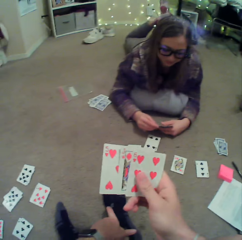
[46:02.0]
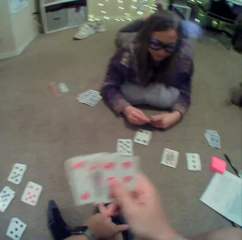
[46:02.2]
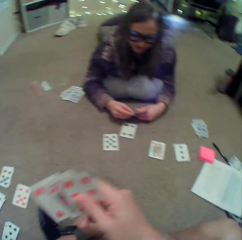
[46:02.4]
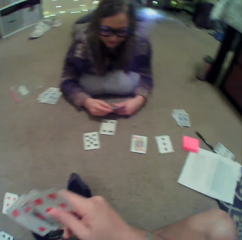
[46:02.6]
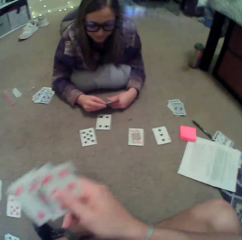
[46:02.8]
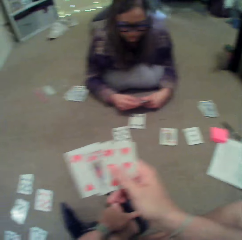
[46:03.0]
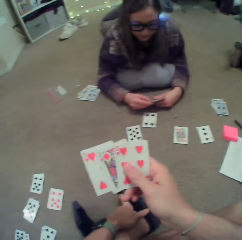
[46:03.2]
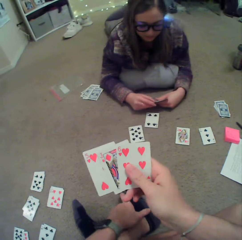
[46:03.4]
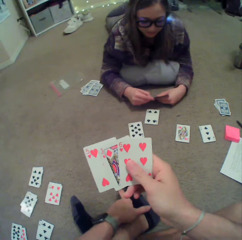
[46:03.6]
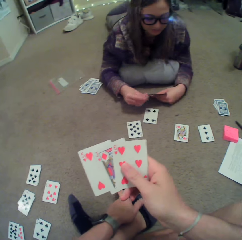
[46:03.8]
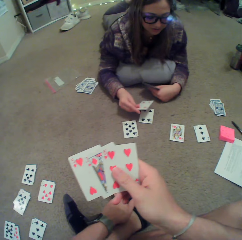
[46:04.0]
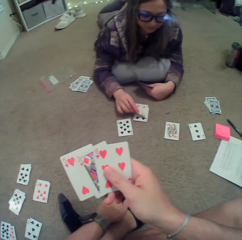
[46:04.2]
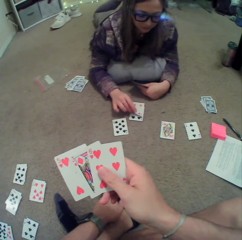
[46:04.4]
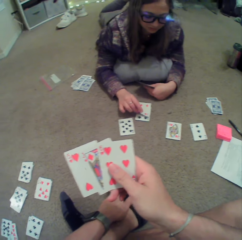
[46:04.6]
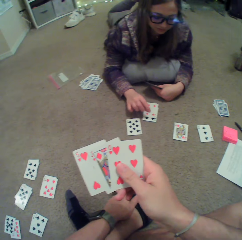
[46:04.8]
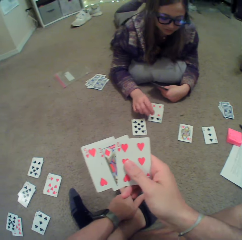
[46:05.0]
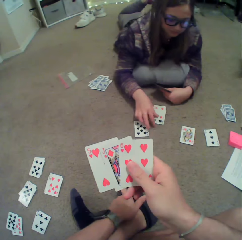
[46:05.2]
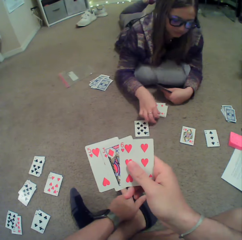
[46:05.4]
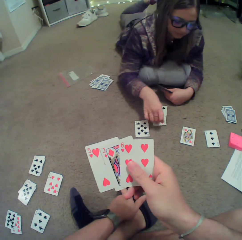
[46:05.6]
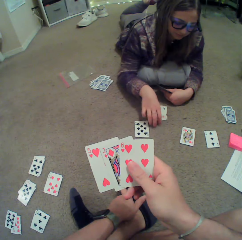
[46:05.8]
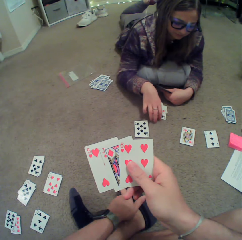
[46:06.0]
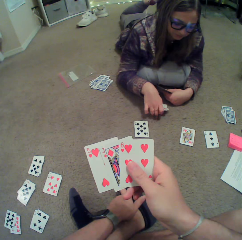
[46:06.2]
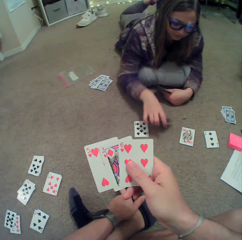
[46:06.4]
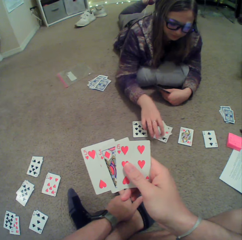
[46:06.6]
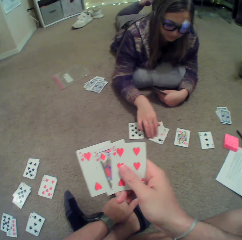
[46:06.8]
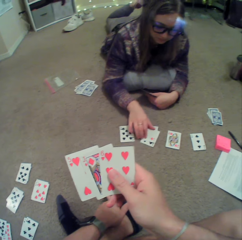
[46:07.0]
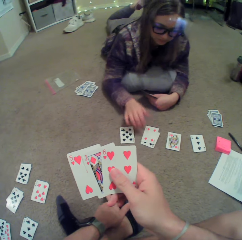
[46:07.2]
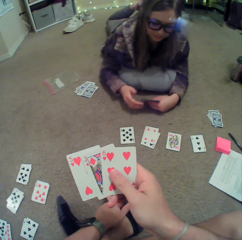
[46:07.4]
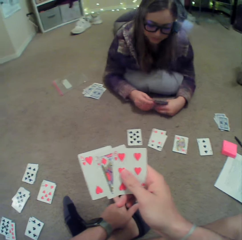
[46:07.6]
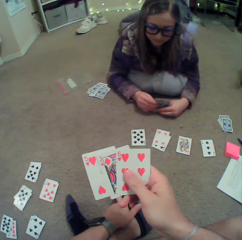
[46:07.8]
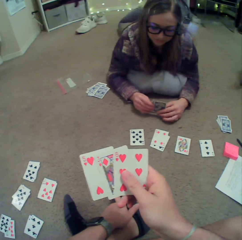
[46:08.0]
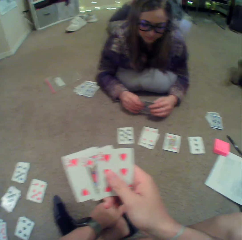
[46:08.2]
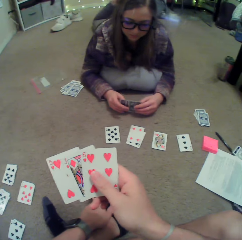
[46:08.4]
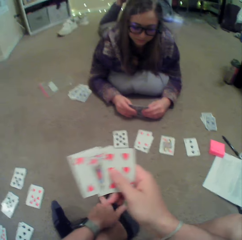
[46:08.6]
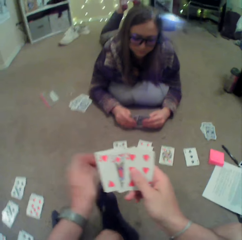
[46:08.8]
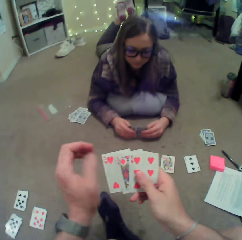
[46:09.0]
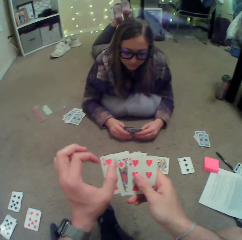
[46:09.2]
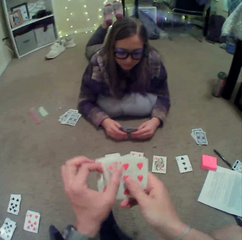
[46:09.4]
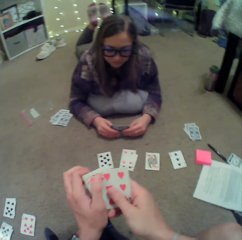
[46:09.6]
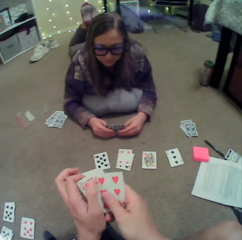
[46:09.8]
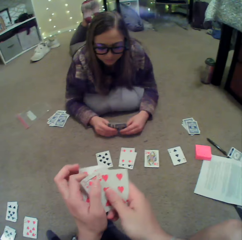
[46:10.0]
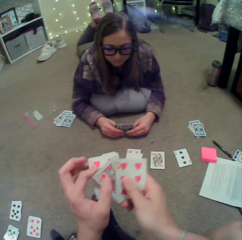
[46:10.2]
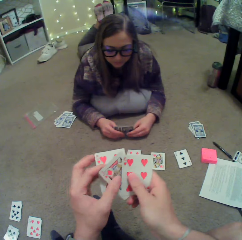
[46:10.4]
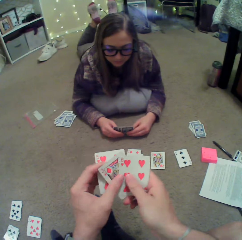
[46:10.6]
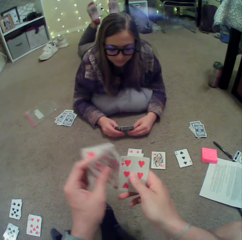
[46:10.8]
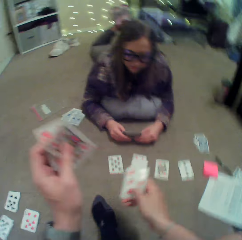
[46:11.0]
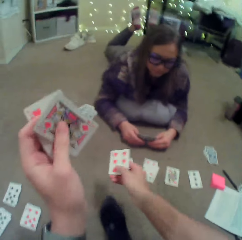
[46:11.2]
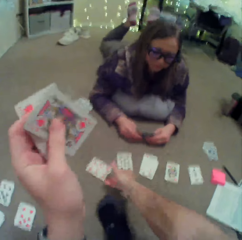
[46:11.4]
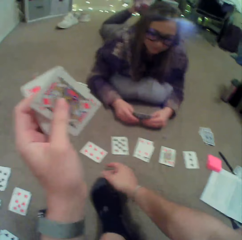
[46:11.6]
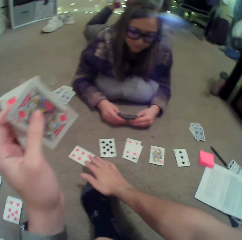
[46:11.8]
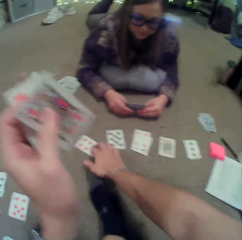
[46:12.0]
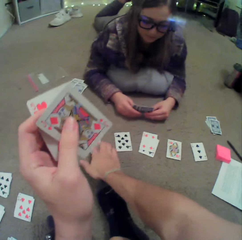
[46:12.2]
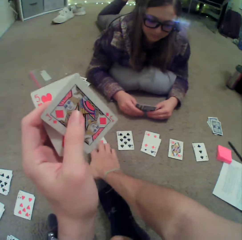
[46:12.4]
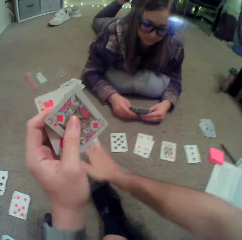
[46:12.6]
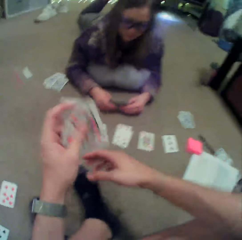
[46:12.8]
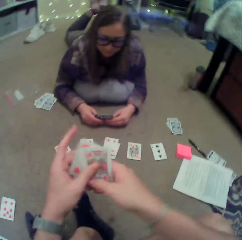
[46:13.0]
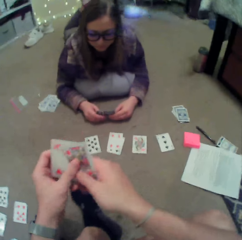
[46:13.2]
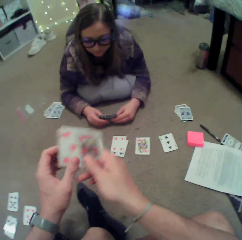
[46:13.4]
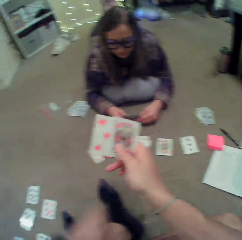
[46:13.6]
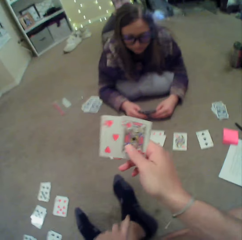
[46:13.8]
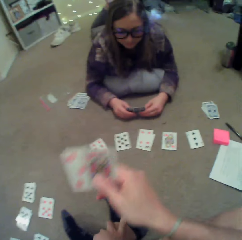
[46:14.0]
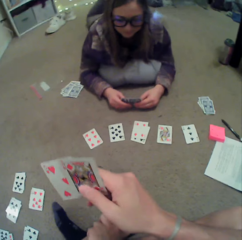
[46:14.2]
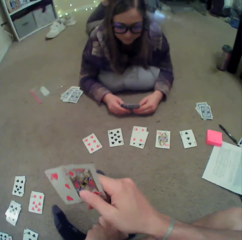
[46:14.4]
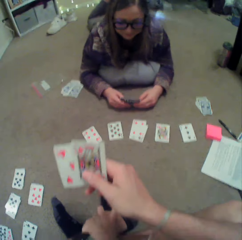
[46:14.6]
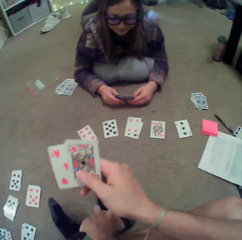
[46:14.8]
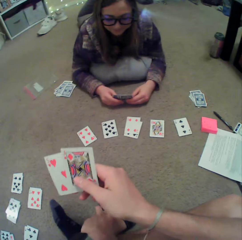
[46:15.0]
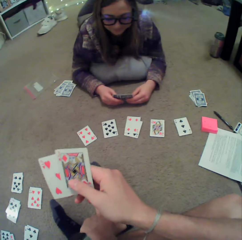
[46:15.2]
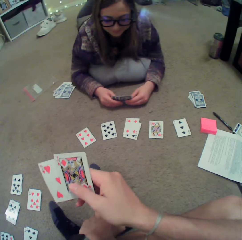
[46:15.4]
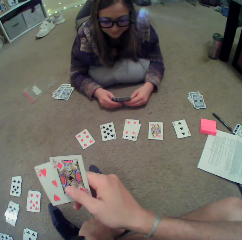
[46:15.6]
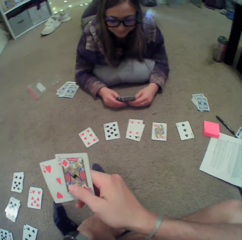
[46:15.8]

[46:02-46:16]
A woman puts a card on the floor and pushes the cards forward. The camera wearer puts a card on the floor.

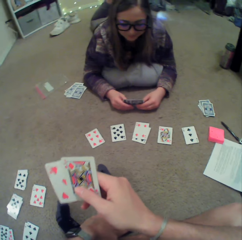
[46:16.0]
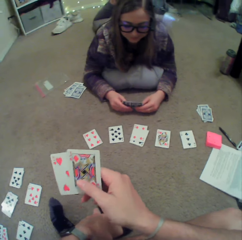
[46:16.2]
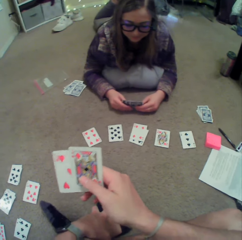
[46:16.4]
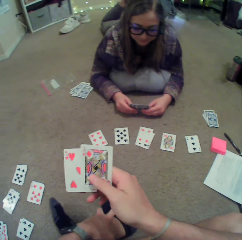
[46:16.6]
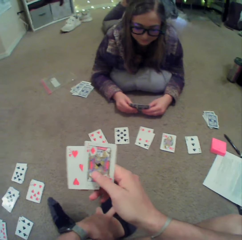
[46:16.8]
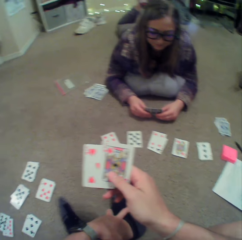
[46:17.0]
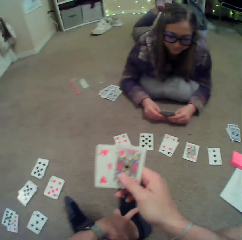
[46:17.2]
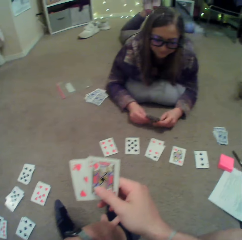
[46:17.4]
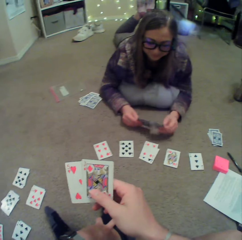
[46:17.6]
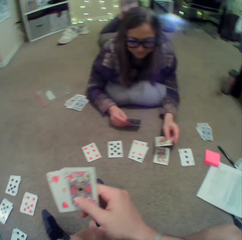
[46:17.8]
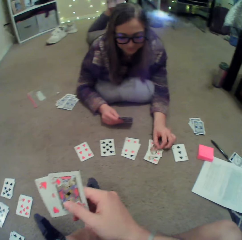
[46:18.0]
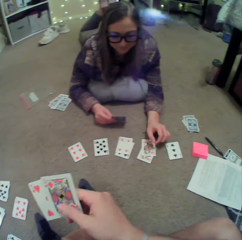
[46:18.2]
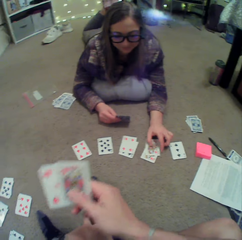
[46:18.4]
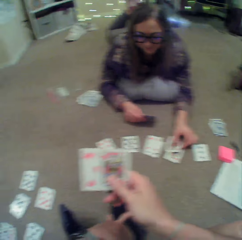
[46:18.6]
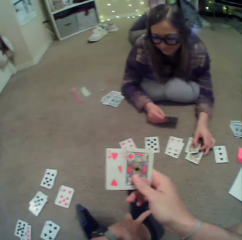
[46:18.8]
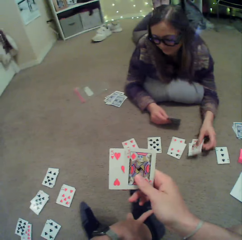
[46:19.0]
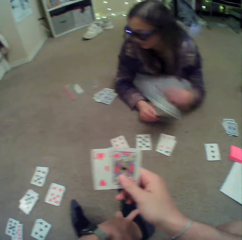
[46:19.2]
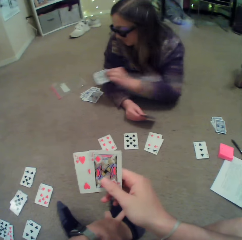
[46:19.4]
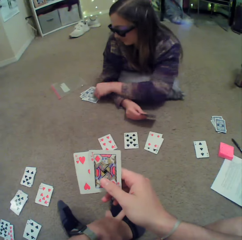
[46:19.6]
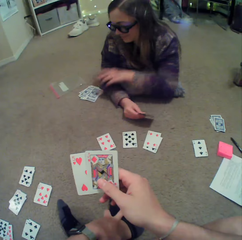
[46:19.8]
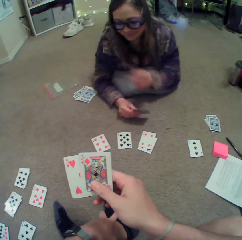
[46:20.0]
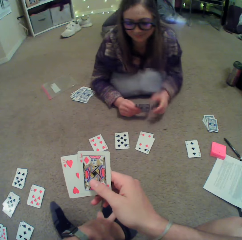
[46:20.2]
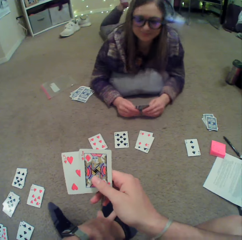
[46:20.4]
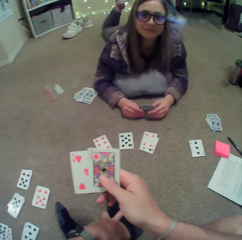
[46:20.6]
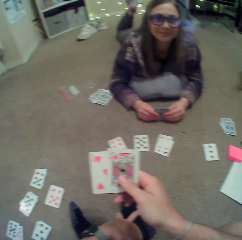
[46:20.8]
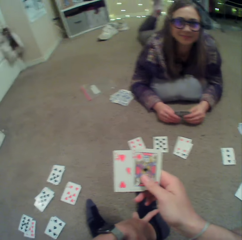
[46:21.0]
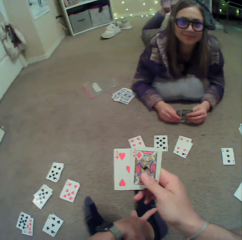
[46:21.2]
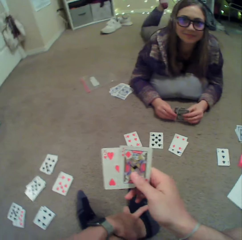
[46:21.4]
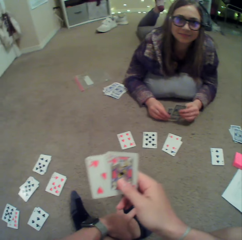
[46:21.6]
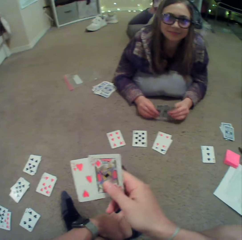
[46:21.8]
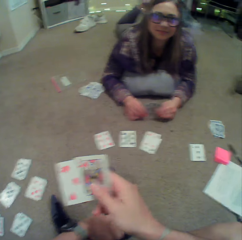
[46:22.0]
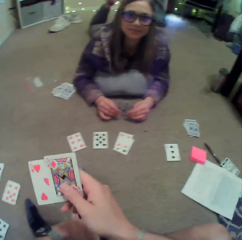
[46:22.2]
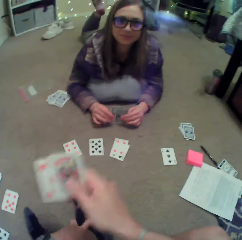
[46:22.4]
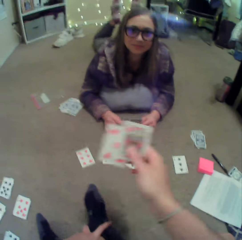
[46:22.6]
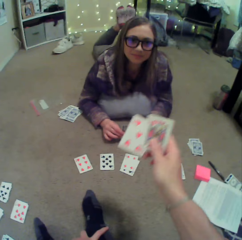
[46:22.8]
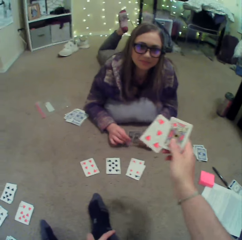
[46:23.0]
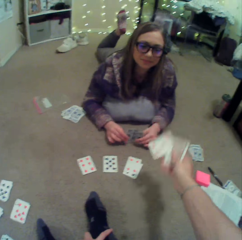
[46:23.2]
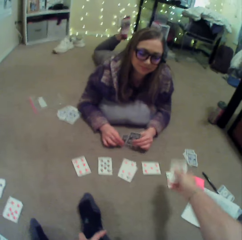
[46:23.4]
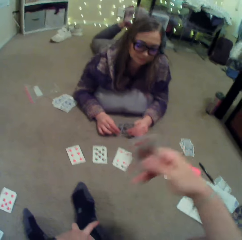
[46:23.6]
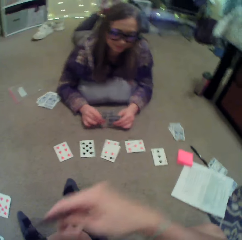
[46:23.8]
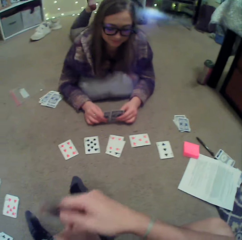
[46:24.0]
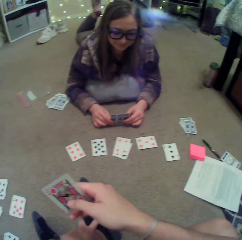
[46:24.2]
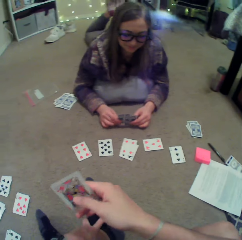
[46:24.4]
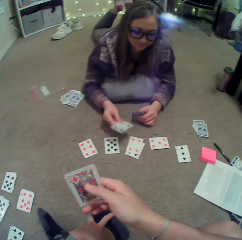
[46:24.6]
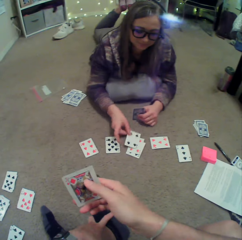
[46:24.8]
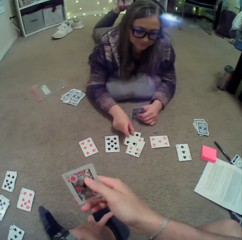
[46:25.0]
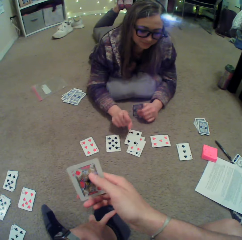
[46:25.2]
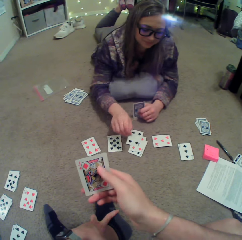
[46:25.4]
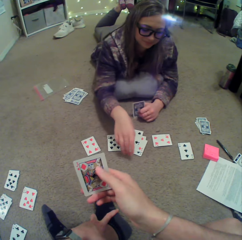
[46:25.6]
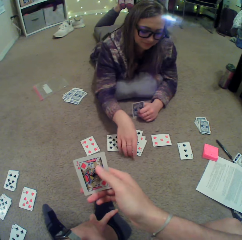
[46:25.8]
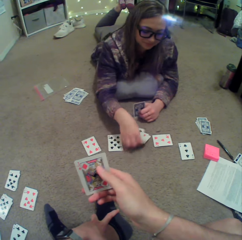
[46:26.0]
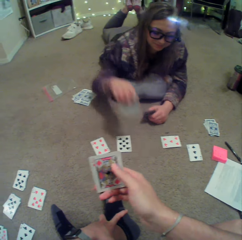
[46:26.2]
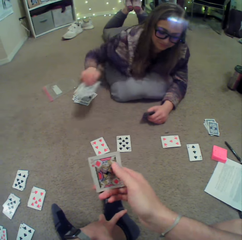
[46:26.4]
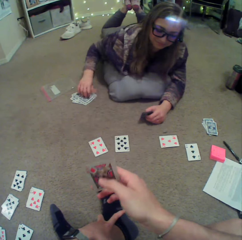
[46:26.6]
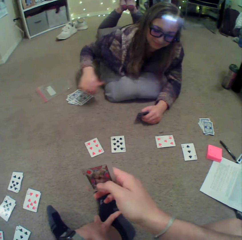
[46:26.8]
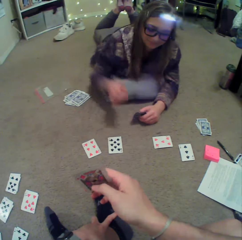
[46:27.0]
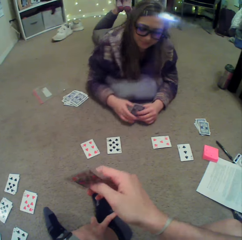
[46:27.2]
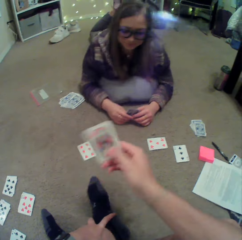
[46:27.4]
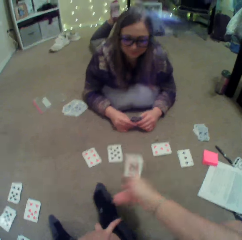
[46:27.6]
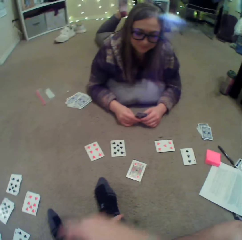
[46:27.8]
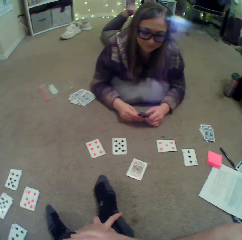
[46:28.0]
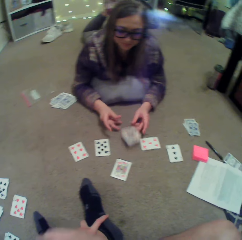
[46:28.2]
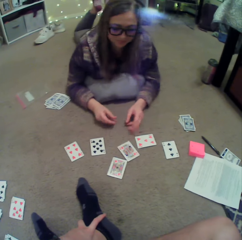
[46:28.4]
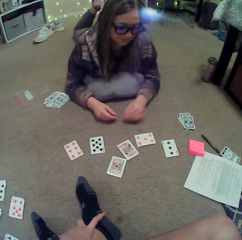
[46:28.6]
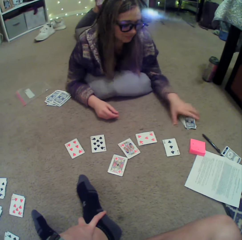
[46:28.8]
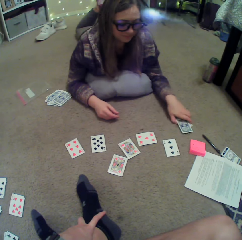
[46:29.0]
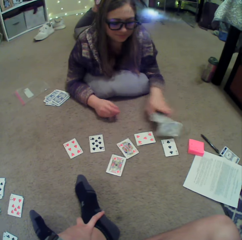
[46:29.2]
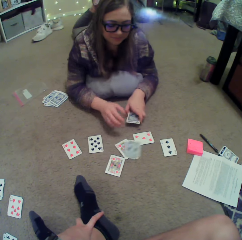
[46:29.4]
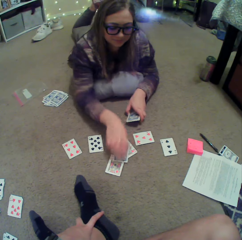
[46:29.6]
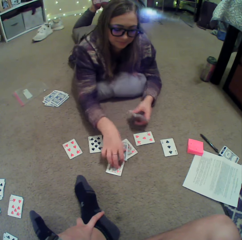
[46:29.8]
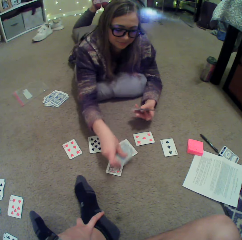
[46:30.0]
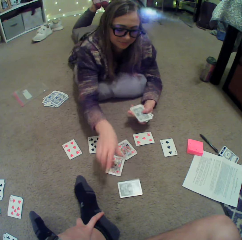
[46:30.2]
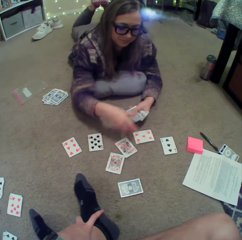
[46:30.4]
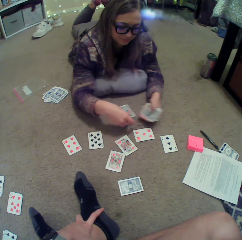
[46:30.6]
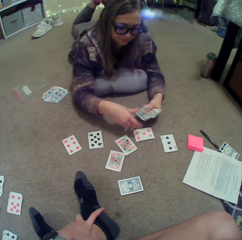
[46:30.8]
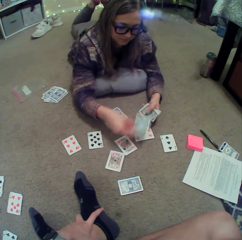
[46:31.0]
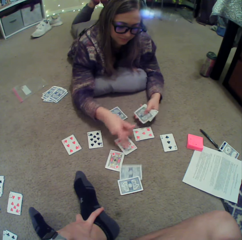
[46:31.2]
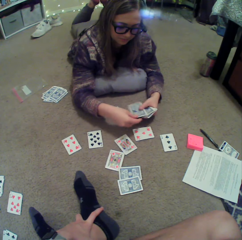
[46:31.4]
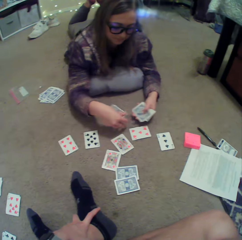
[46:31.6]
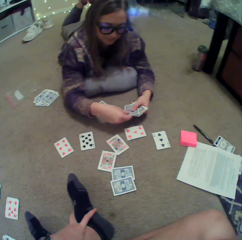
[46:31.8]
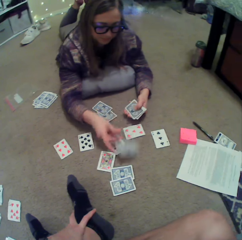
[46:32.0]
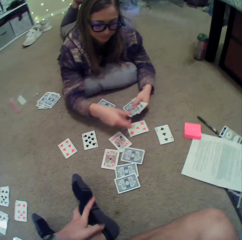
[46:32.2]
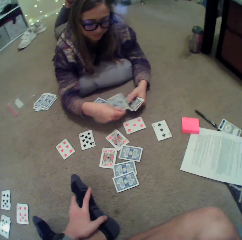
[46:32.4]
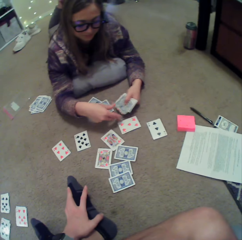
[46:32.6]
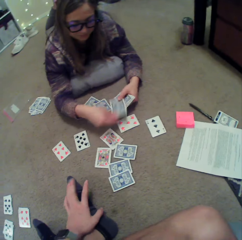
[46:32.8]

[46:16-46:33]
A woman puts a card on the floor, picks up the cards and puts the cards on the other side. The camera wearer throws the card on the floor. The woman puts a card on the floor, picks up the cards and puts the cards on the other side. The camera wearer throws the card on the floor. The woman puts a card on the floor, picks up the cards beside her and divides the cards equally.
